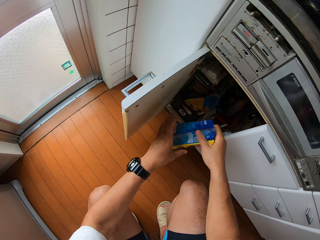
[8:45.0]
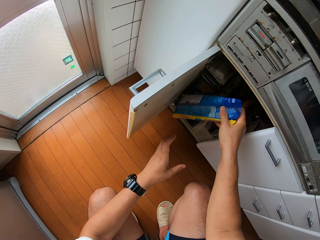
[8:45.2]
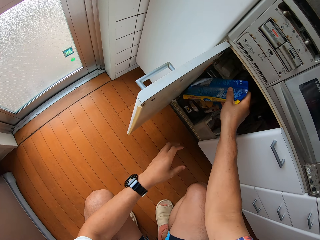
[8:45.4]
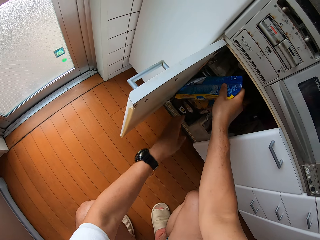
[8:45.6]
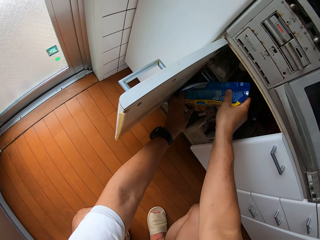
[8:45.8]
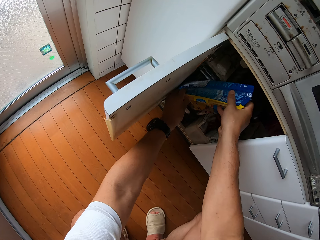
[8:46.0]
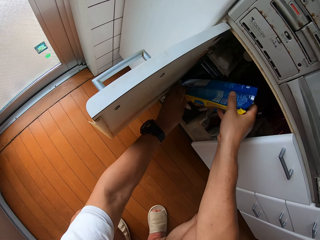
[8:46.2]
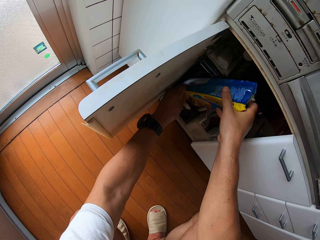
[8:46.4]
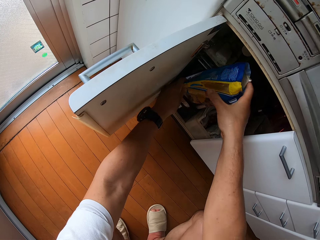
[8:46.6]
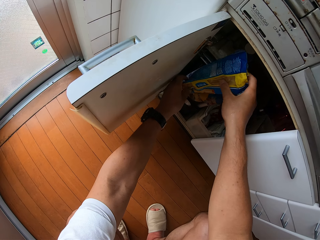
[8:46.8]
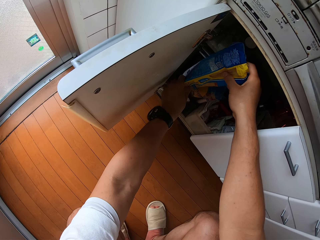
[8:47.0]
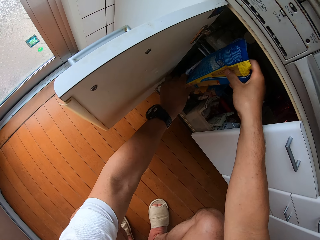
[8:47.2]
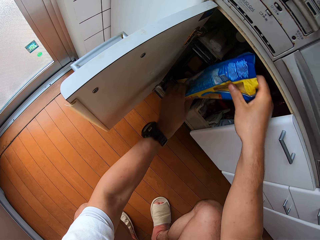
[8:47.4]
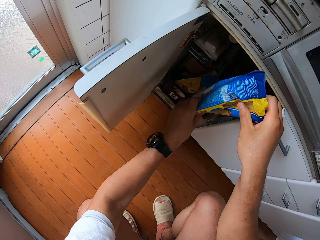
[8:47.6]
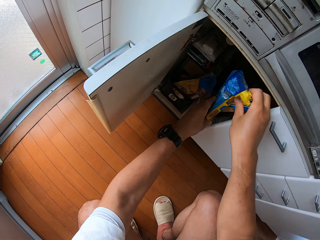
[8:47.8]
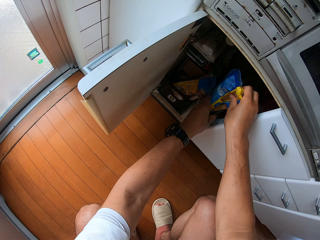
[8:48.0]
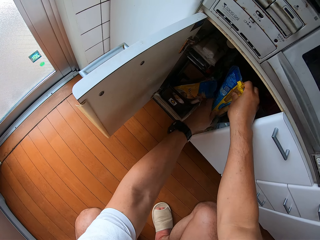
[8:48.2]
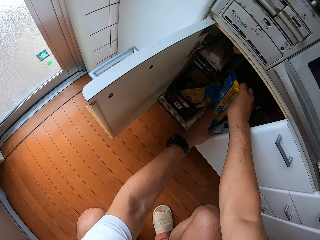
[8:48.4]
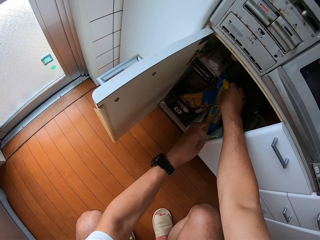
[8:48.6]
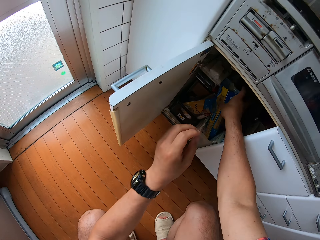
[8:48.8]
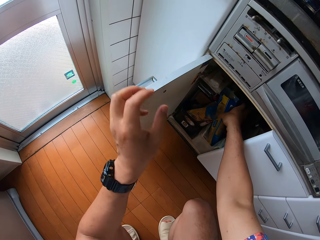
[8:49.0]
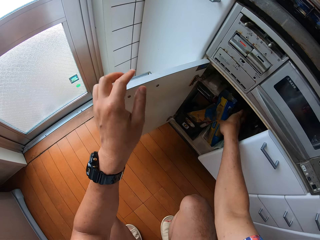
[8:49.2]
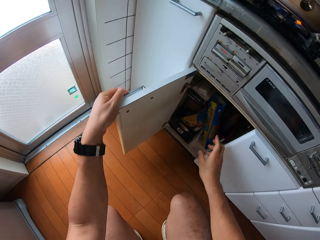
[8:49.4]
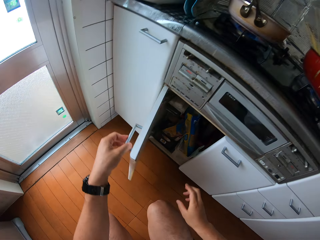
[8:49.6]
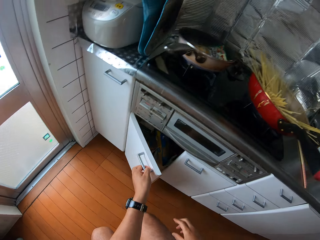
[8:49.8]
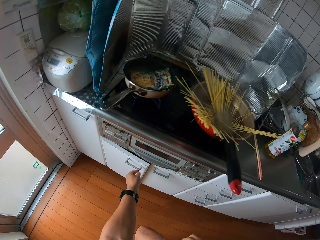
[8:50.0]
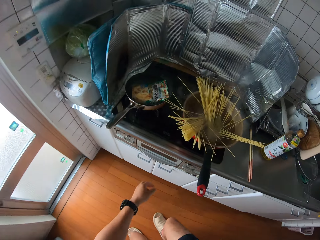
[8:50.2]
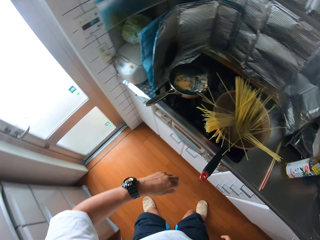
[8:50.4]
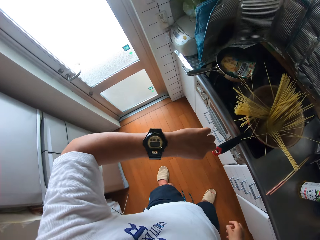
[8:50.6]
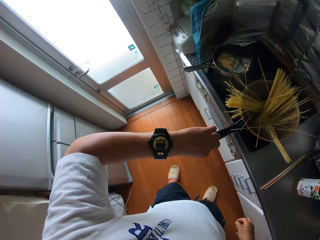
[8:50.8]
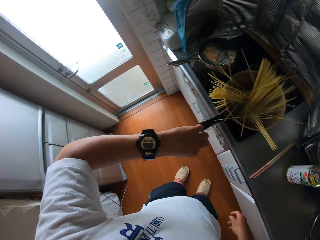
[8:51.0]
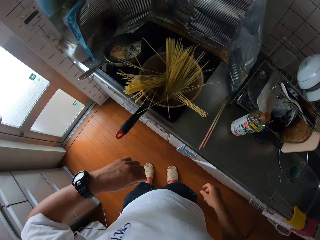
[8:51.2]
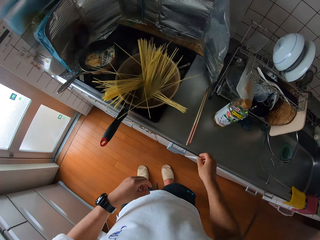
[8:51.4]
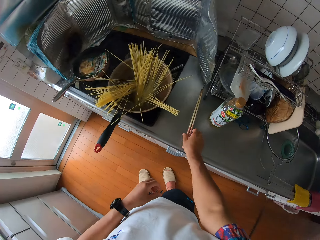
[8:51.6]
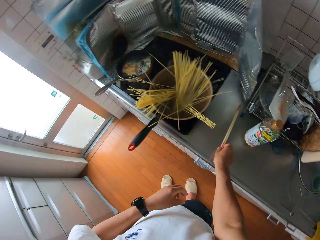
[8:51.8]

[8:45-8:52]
The camera wearer places the pack of spaghetti into the cabinet. He closes the left side of the cabinet with his left hand. He stares at the wrist watch on his left hand.
